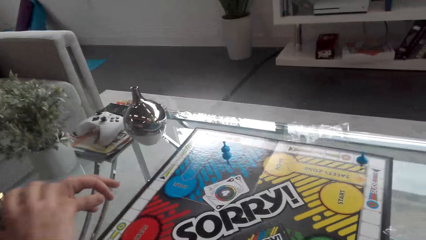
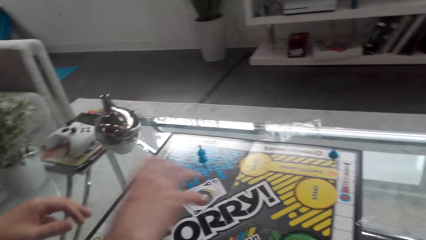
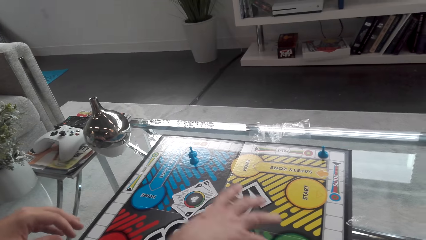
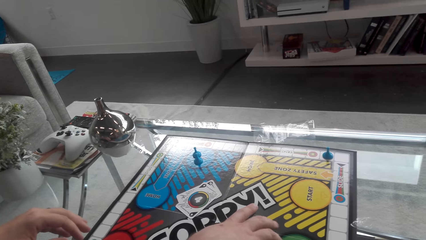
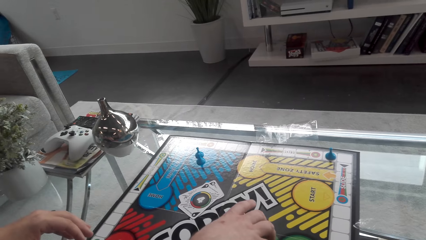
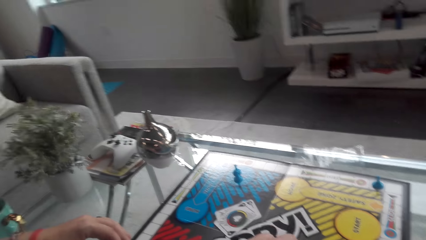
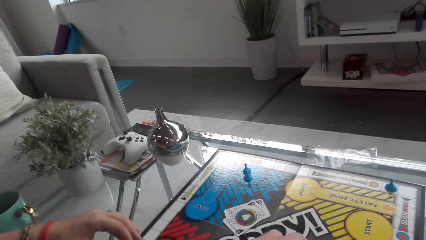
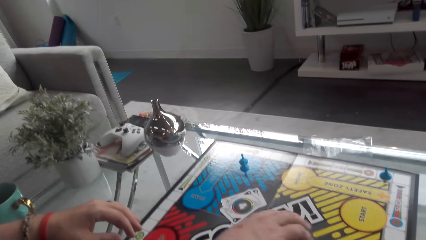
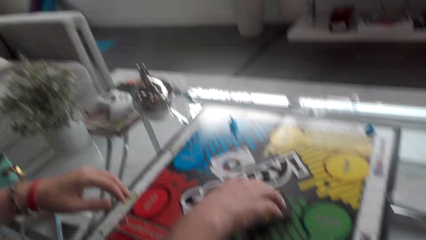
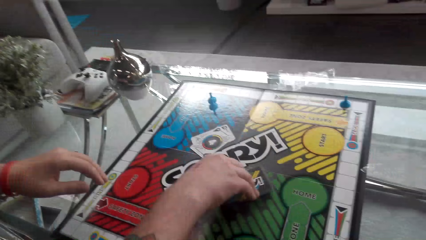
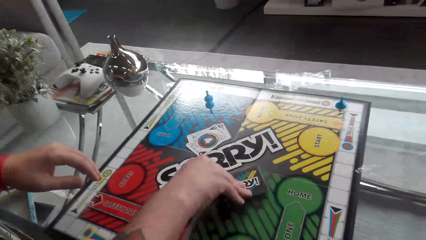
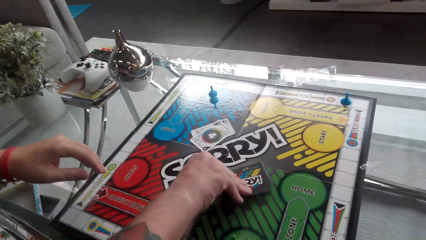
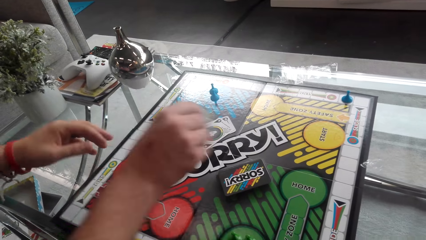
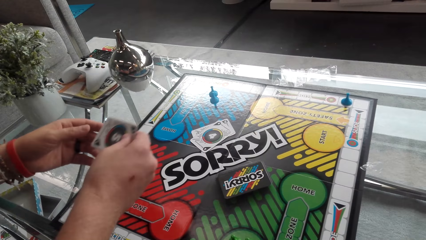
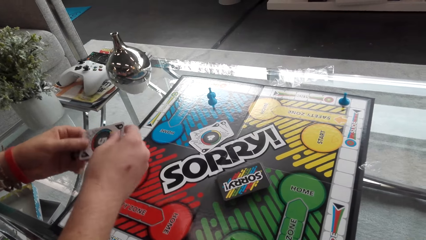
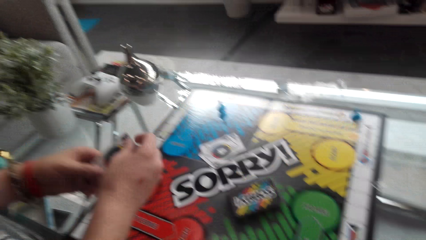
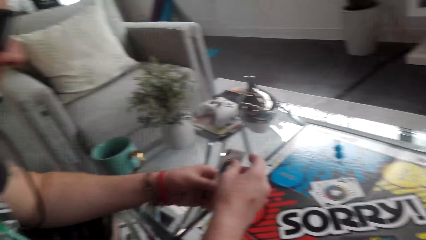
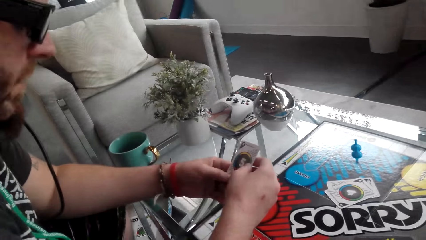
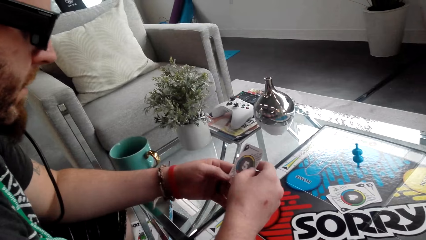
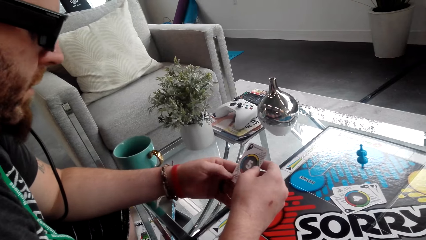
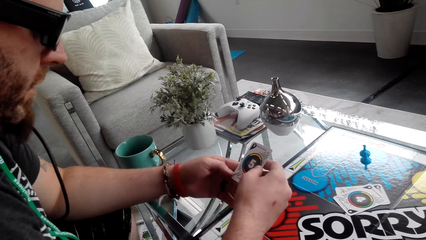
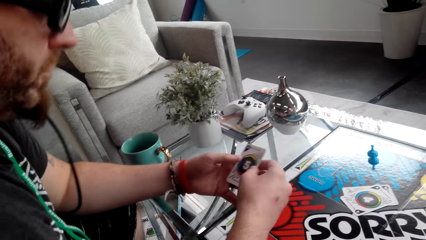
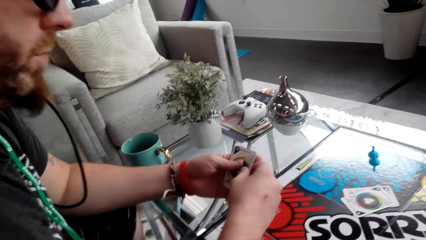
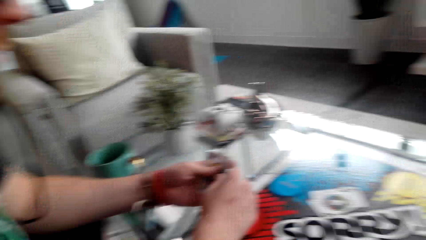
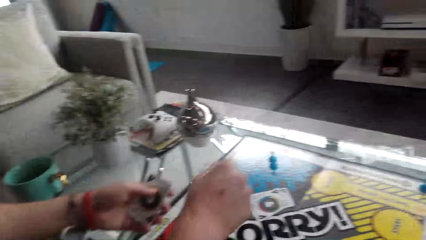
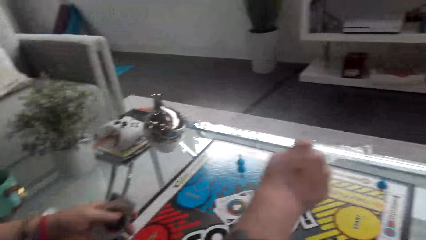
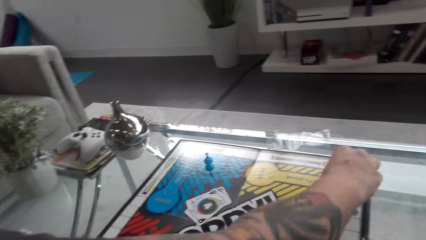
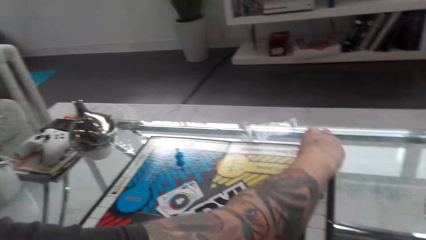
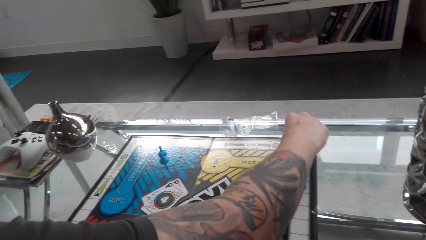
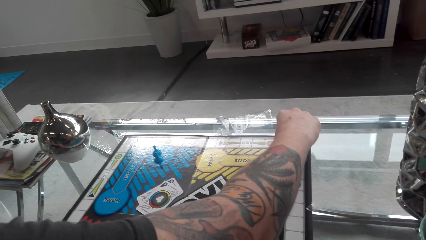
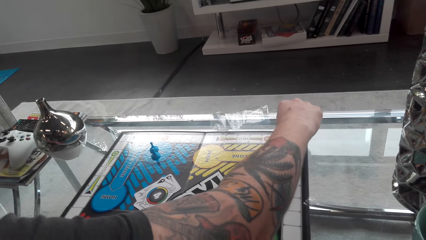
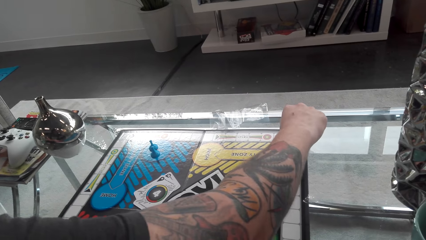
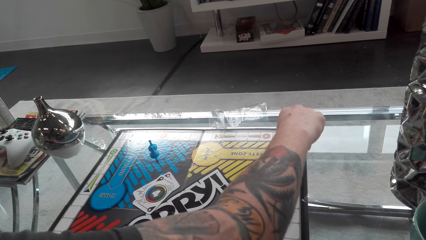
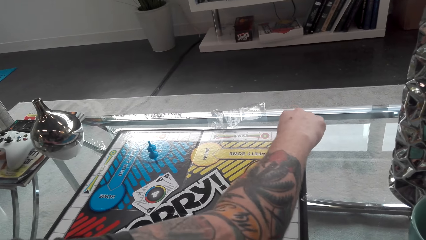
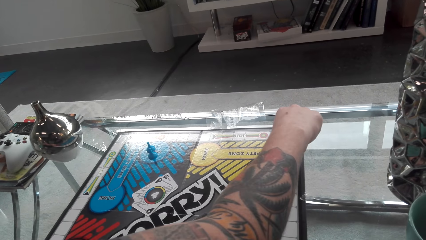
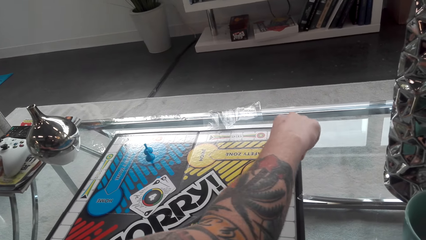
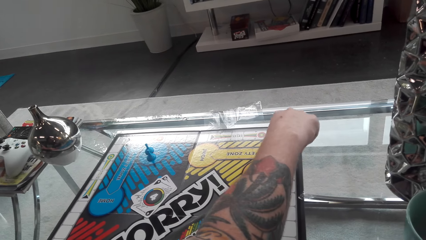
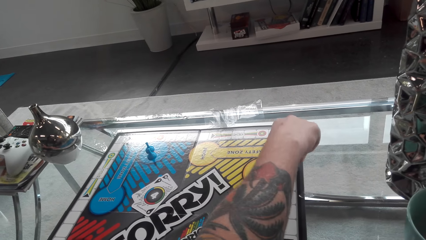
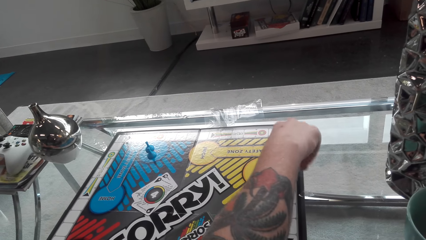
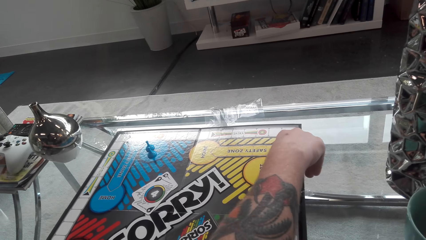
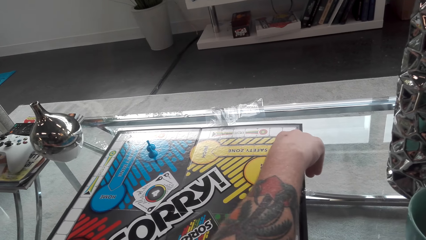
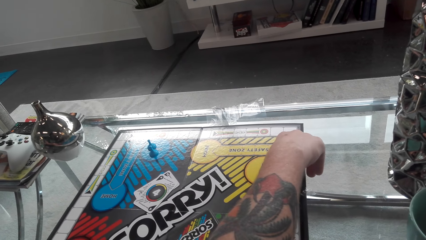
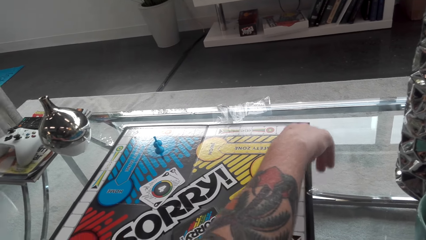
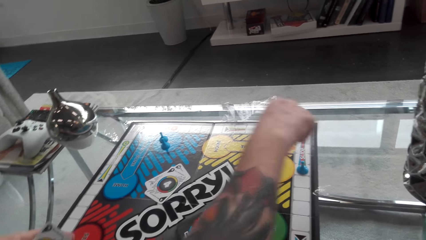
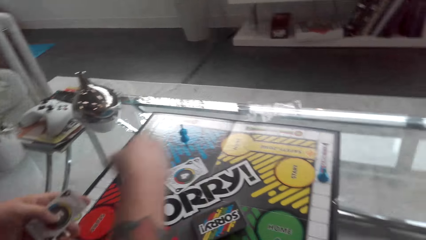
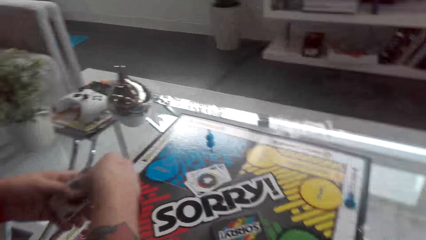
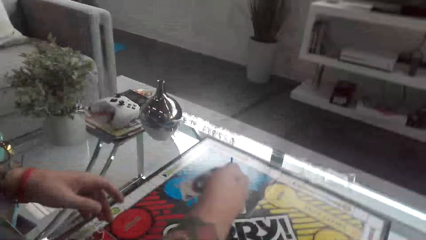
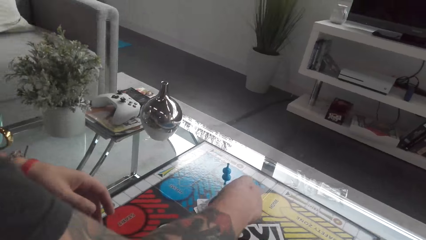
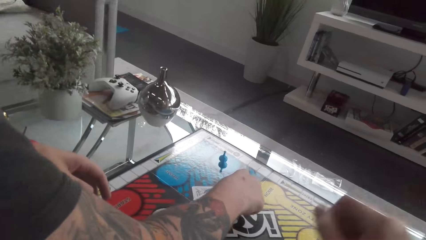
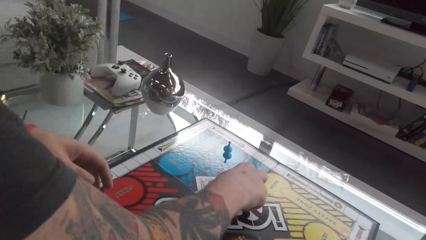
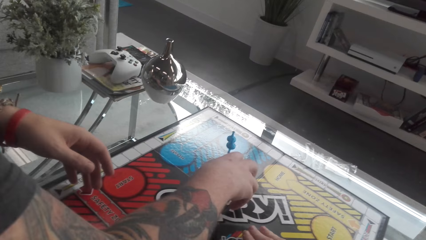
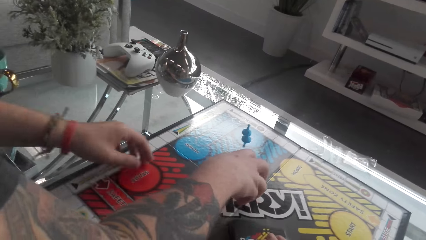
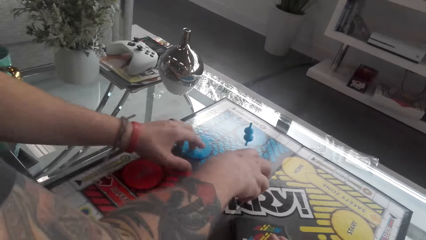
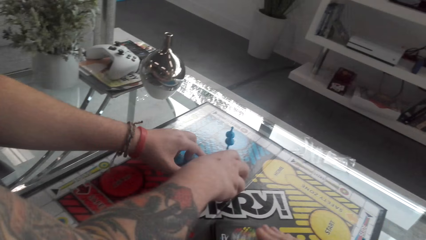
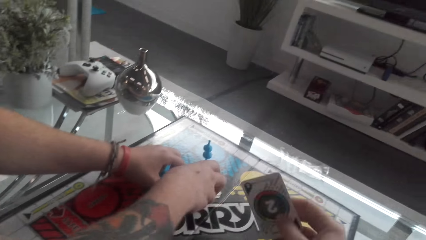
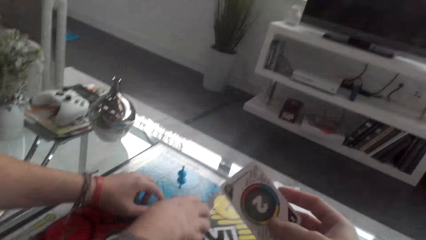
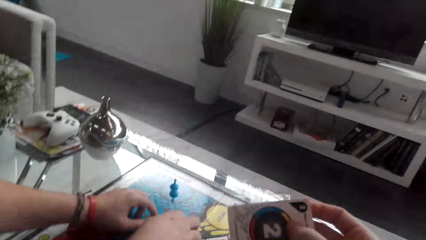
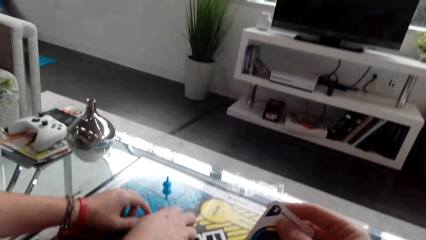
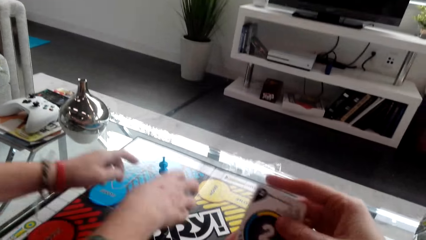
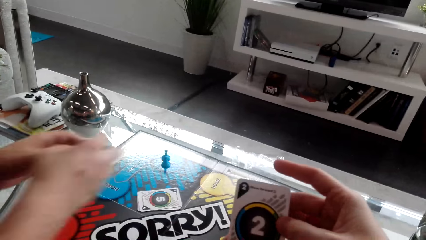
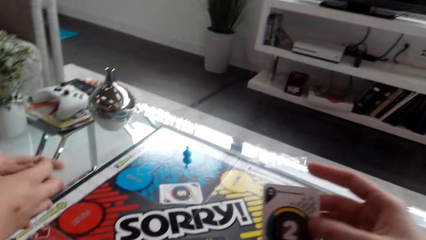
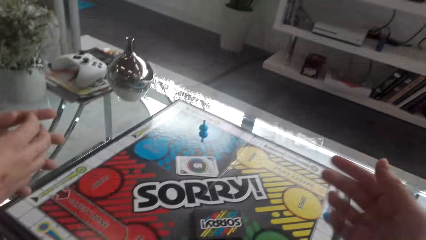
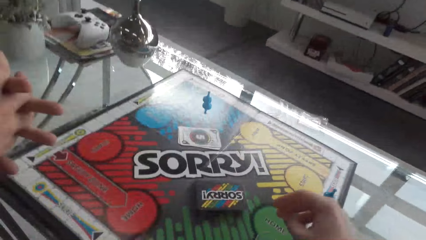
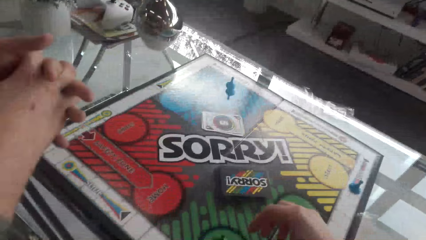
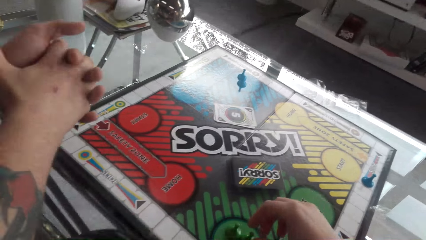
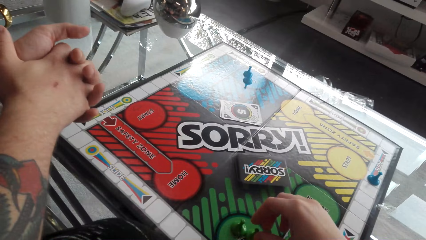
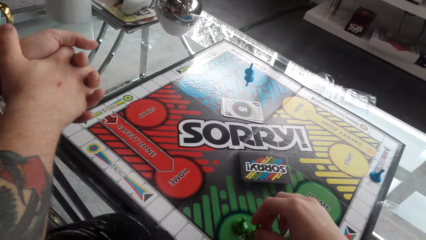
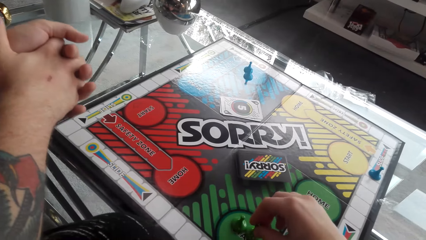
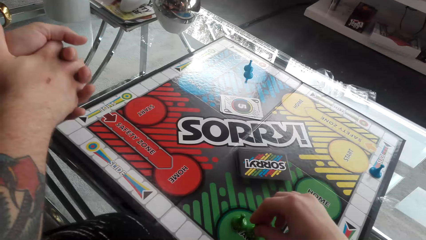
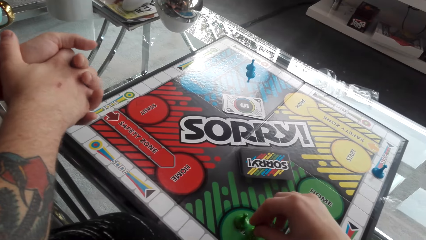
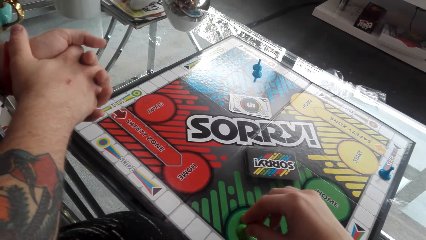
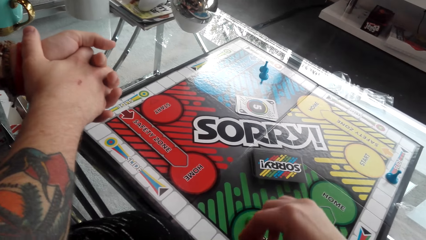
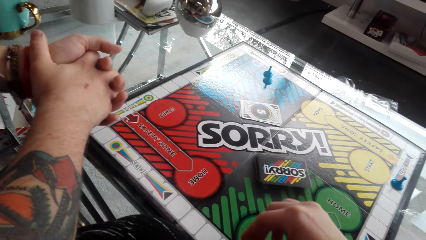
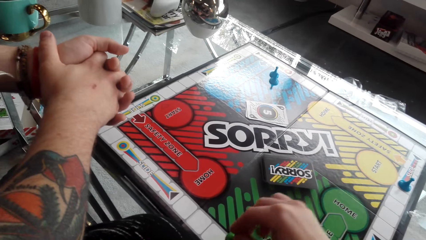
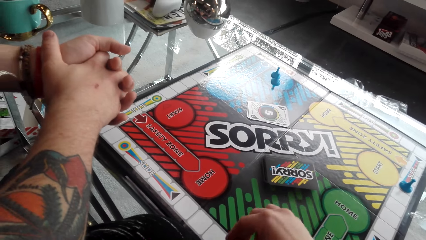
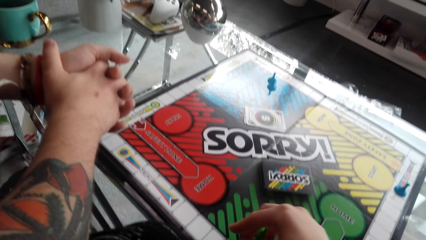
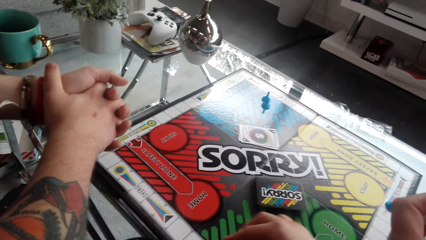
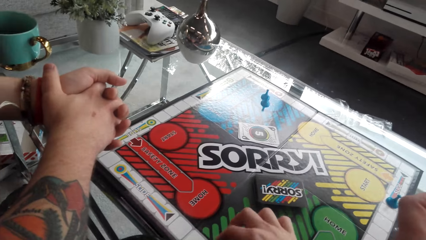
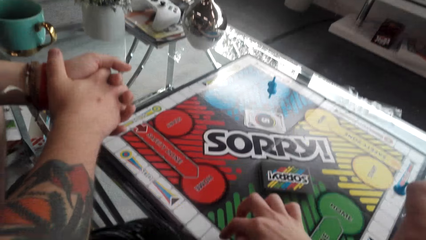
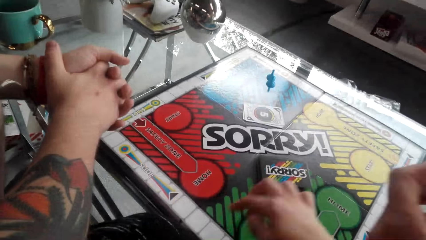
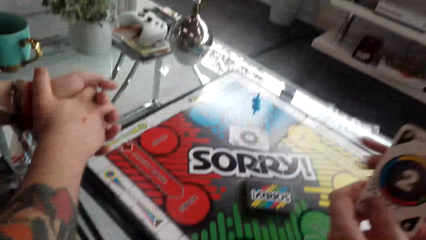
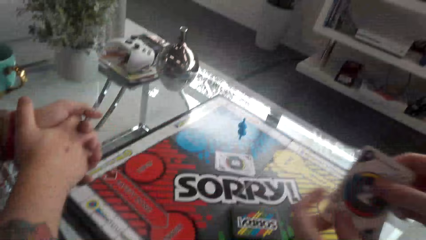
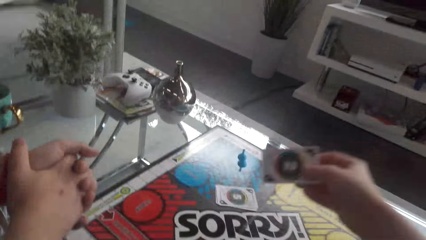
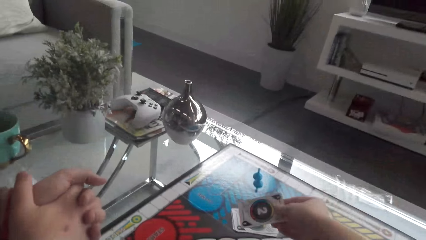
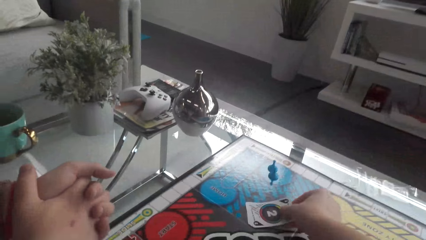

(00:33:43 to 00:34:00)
A man picks up the card. The man reads the card. The man converses with the camera wearer. The man plays the game and moves the token on the board. The camera wearer puts the card on the table. The man puts the card on top of other cards. The camera wearer picks up a card. They converse with the man. They move the token. They put the card on the table.
